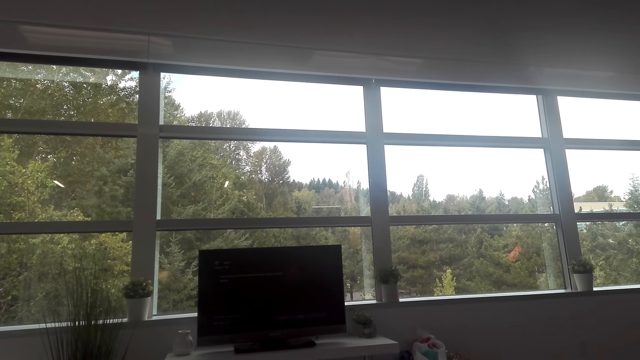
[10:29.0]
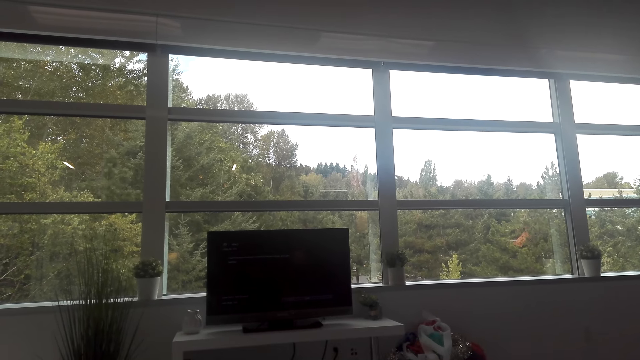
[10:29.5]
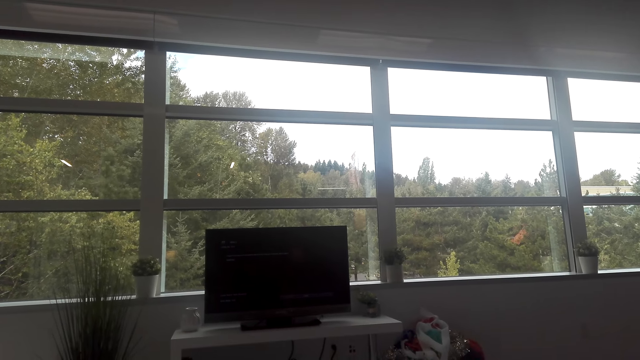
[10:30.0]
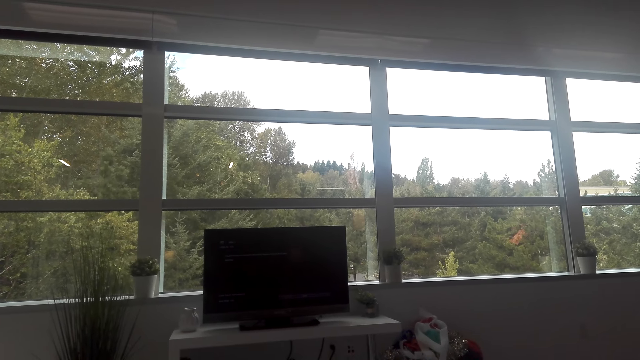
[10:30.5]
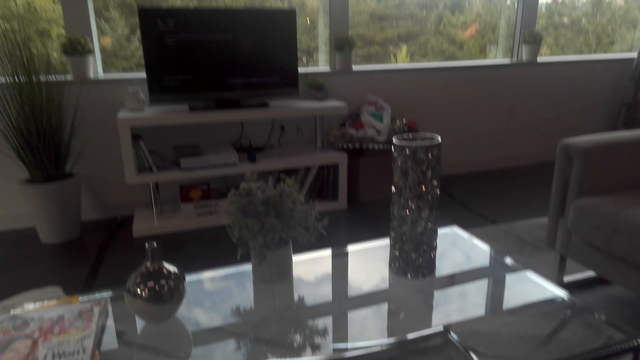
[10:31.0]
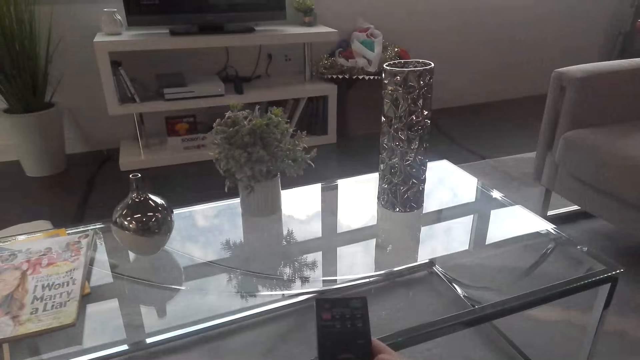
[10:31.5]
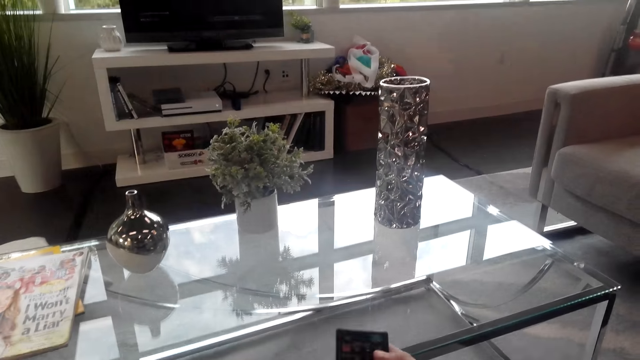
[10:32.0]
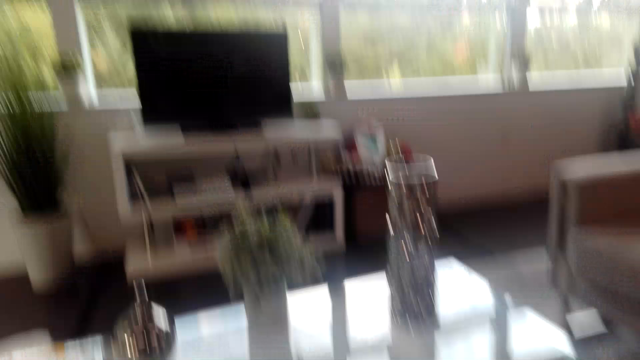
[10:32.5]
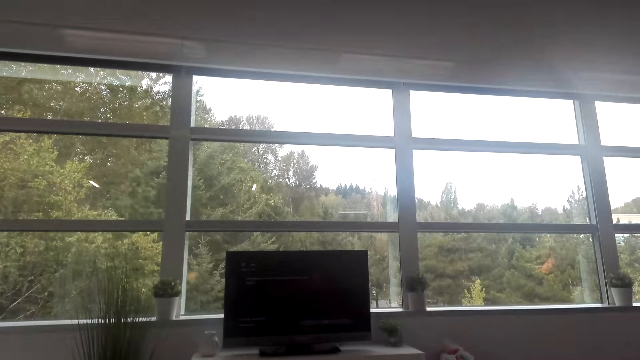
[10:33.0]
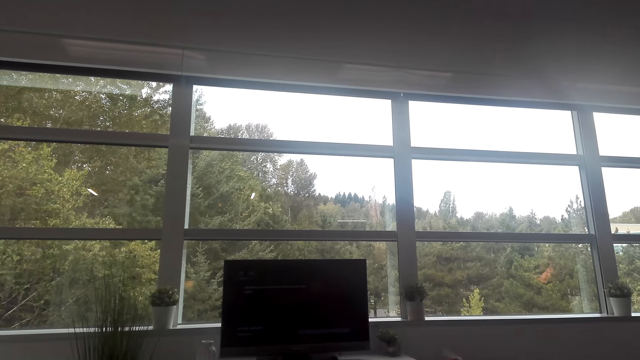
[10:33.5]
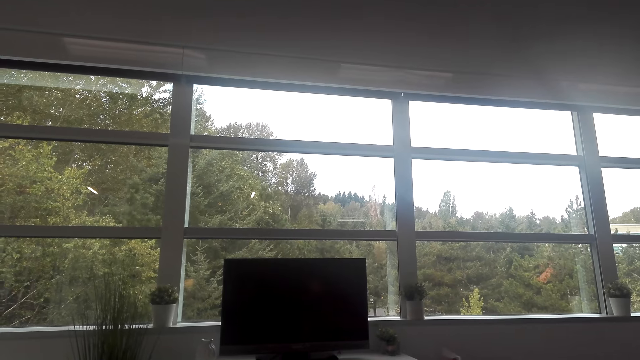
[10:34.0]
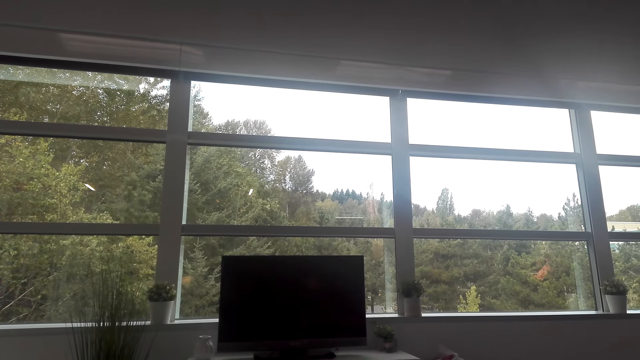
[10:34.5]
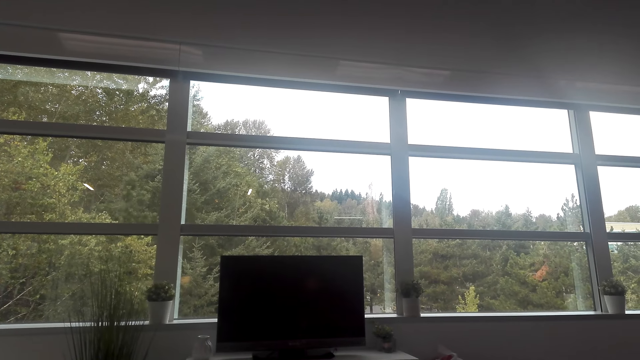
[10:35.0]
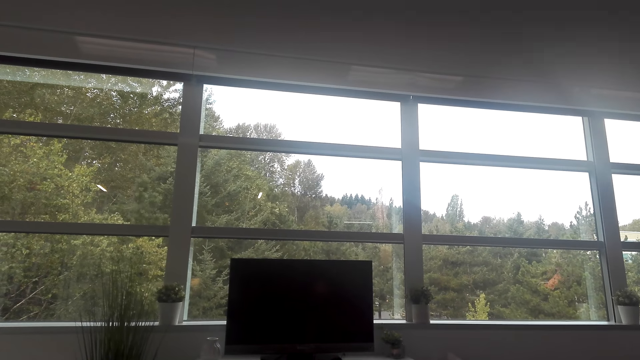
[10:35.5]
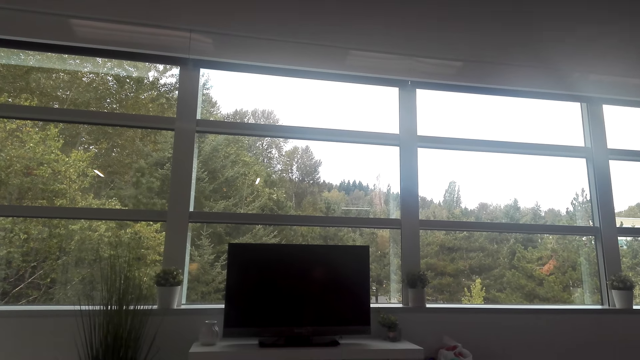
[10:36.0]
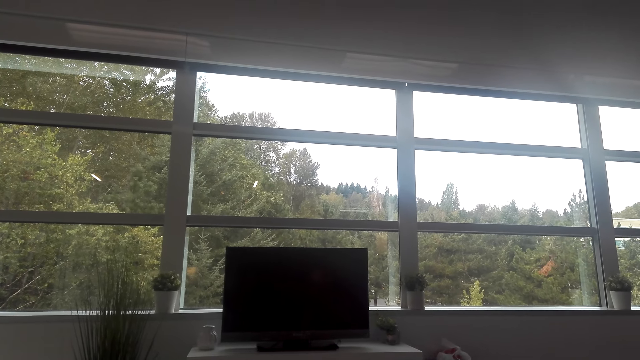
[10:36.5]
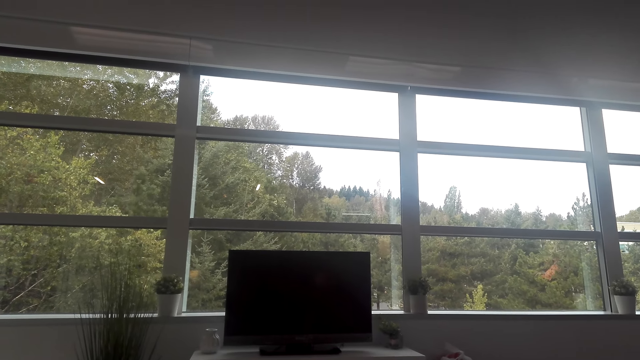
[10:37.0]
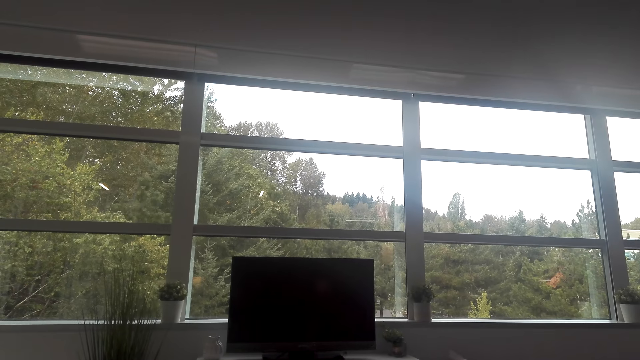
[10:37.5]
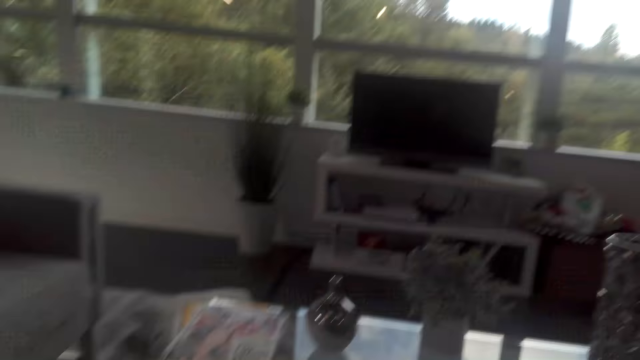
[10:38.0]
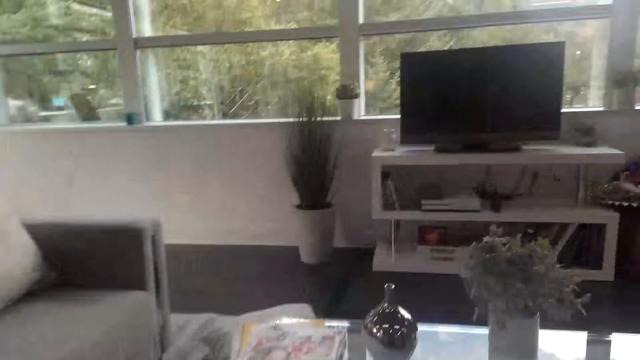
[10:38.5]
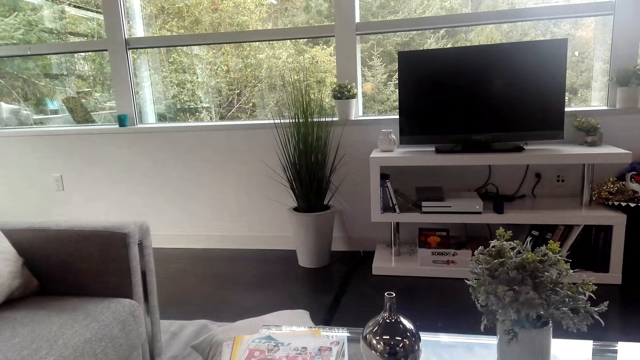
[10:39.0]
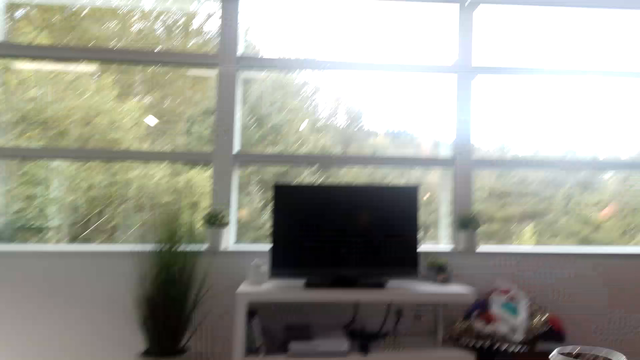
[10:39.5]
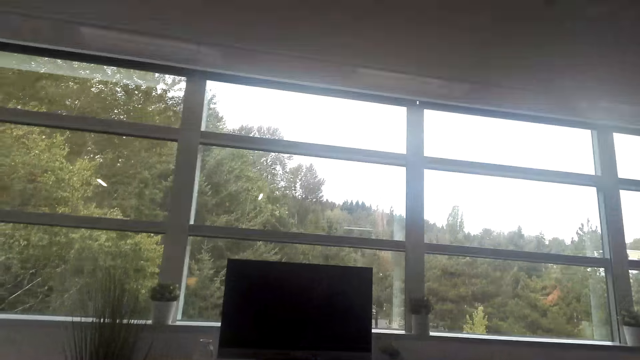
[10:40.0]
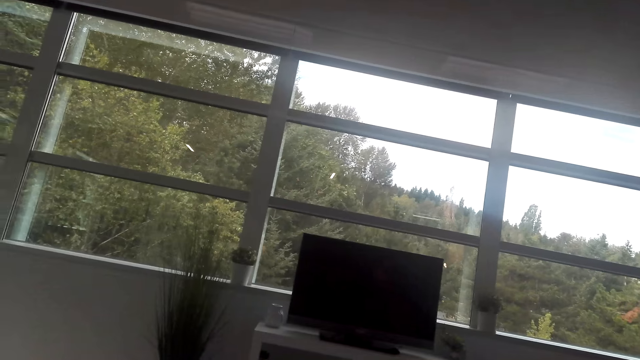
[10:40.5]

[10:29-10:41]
The camera wearer looks around the house. He stares at the remote control in his hands. He looks around the house. He operates the television with the remote control. He looks around the house.

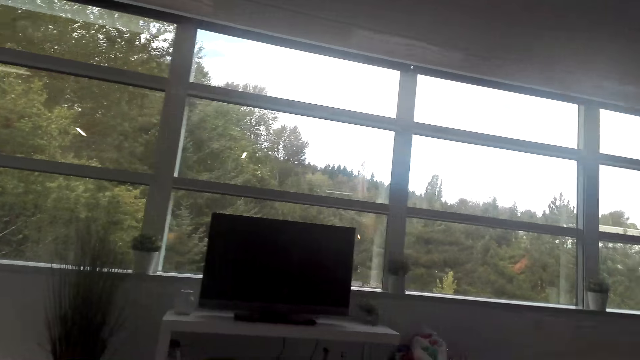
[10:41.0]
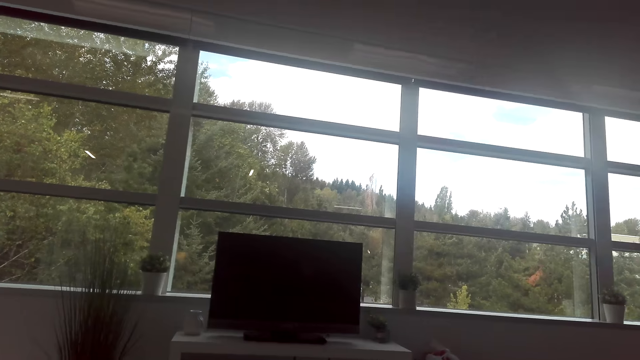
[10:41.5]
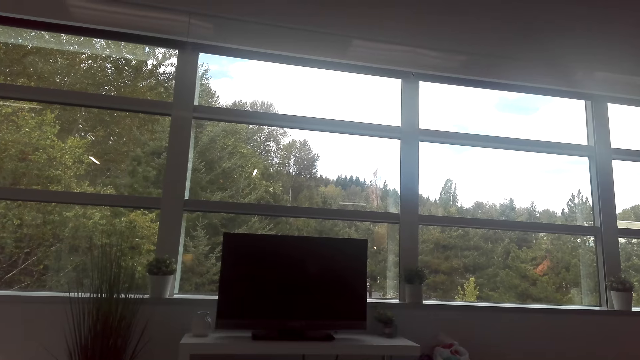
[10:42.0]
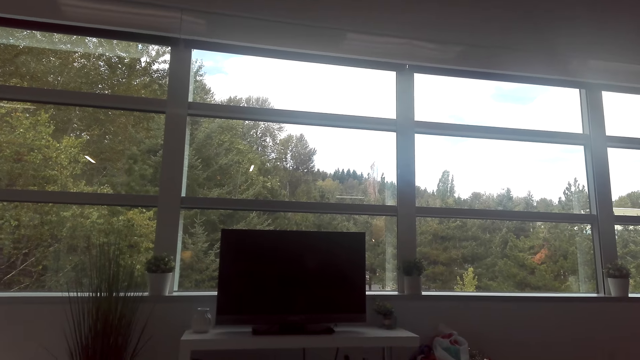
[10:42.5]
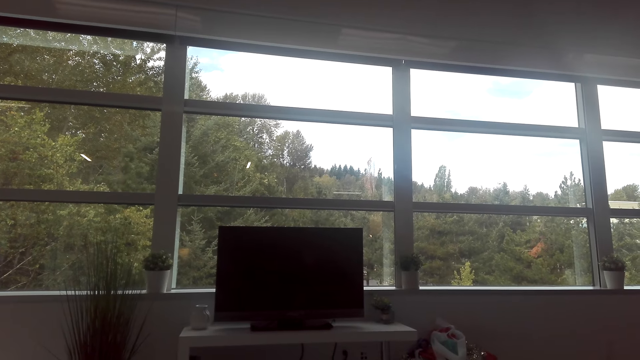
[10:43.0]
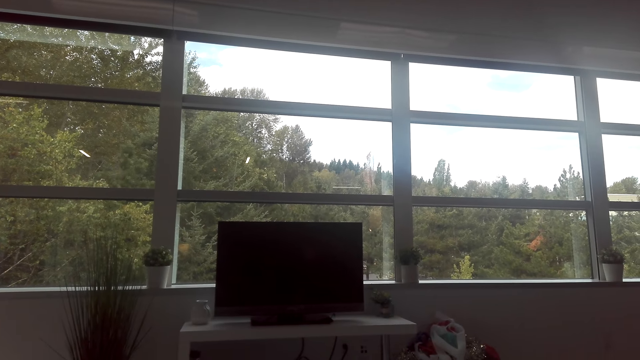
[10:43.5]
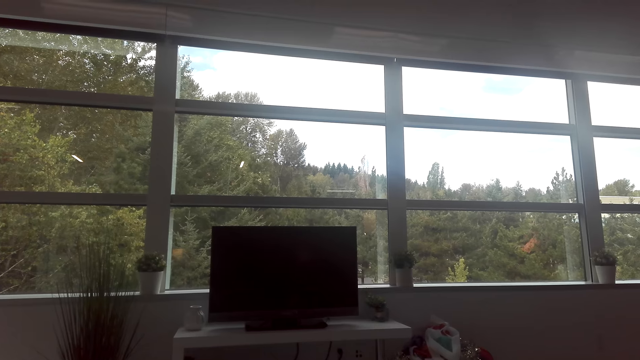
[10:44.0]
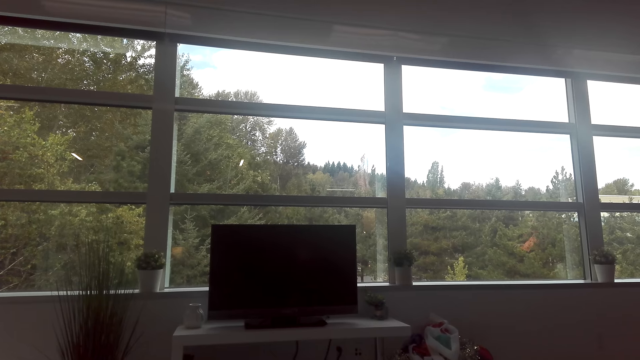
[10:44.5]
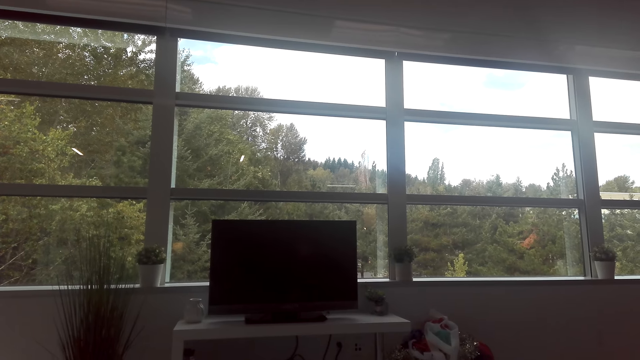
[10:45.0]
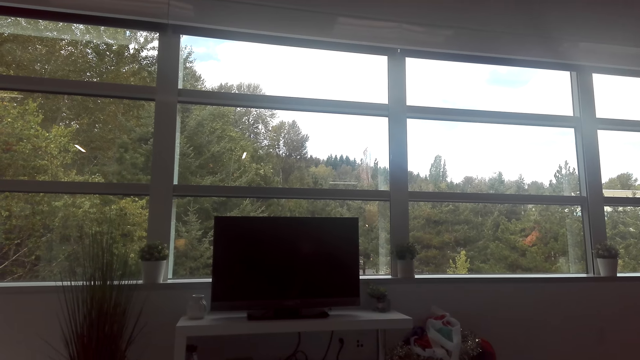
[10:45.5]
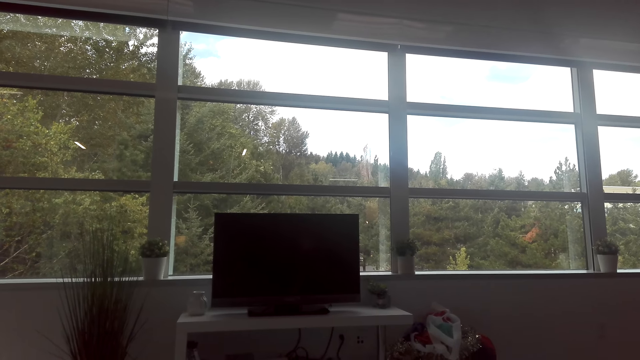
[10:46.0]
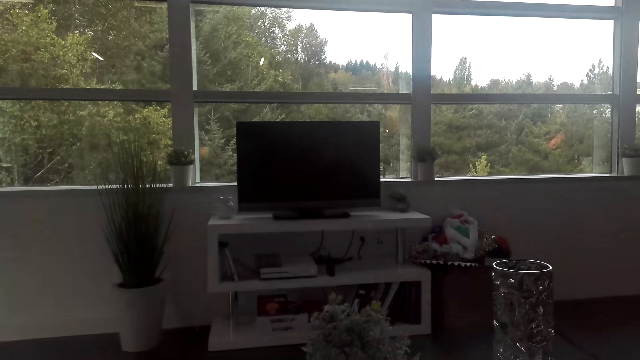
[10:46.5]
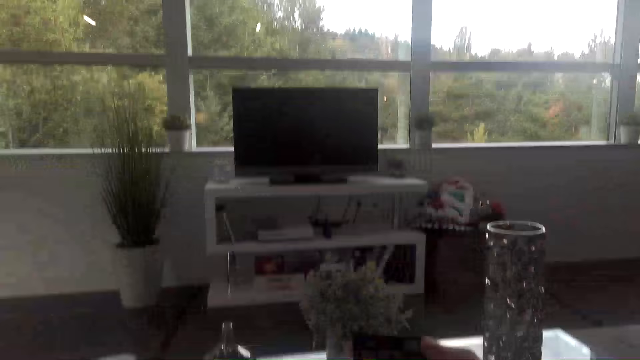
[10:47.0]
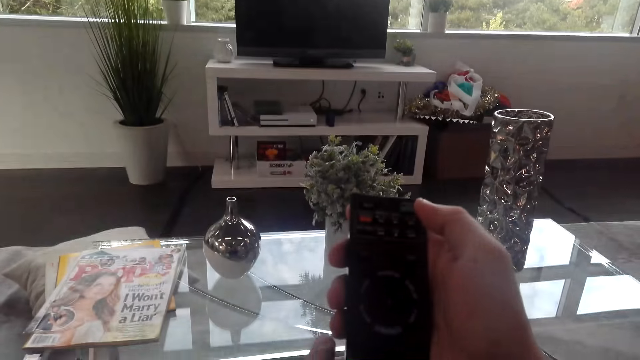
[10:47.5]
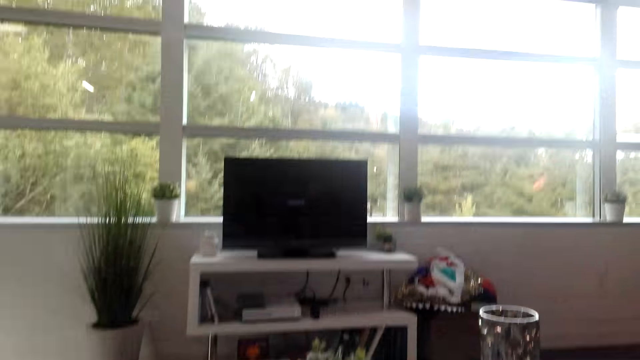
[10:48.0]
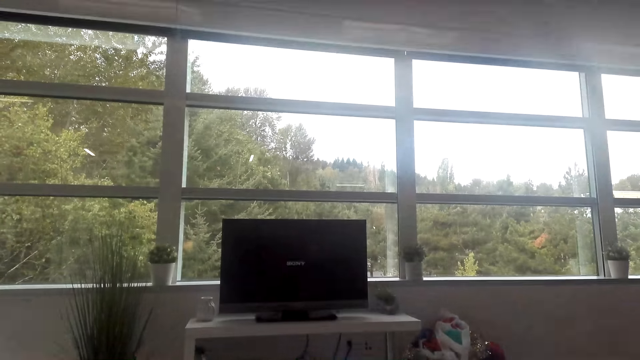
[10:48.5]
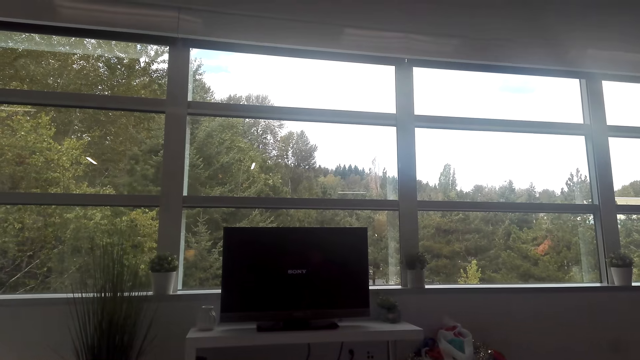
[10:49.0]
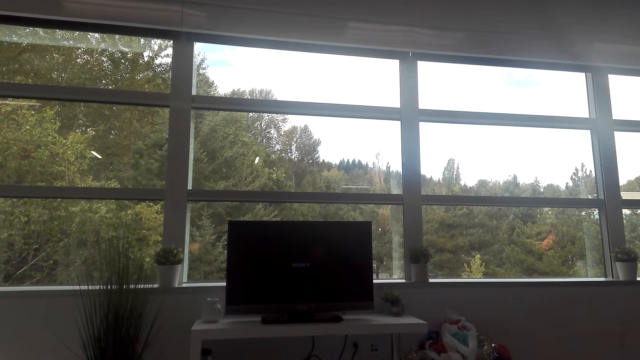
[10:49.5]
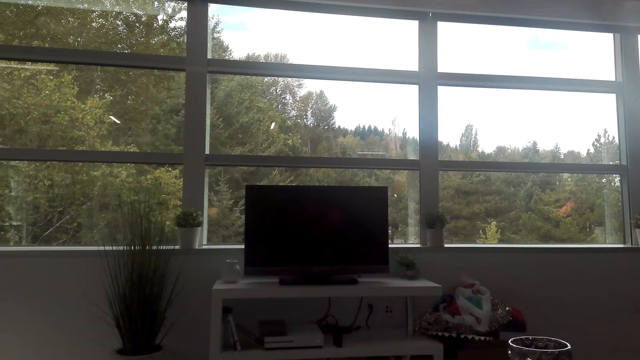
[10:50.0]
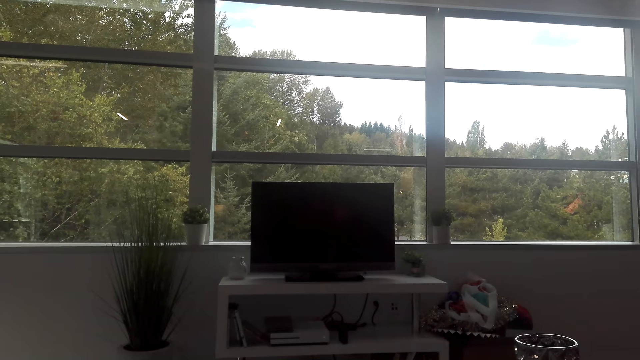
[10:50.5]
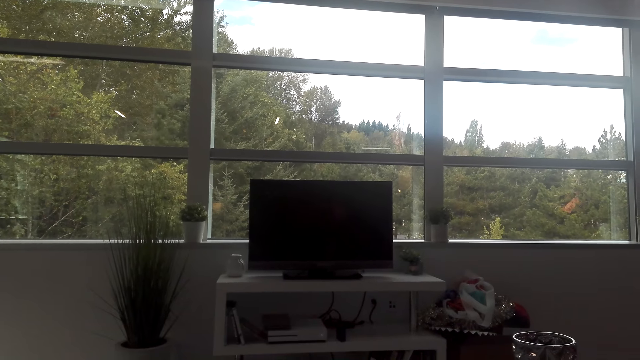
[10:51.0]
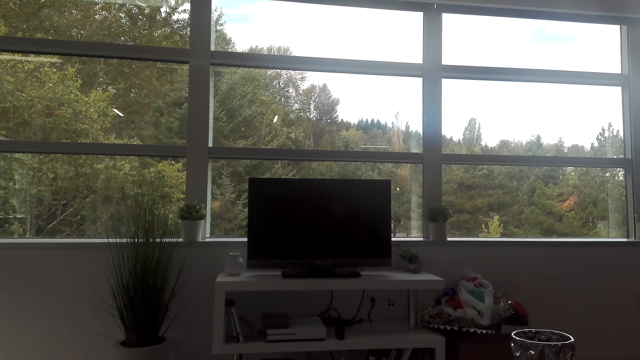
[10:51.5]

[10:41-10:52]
The camera wearer stares at the television. He looks around the house. He stares at the remote control in his hands. He operates the television with the remote control.
